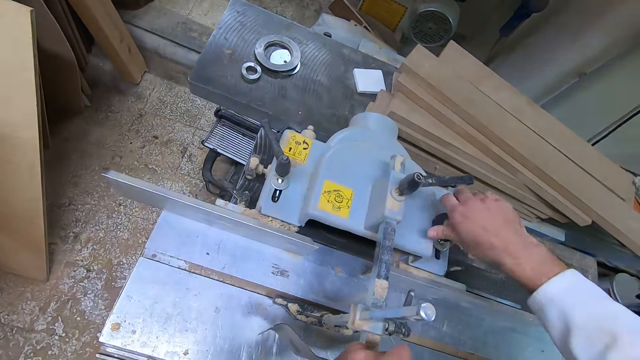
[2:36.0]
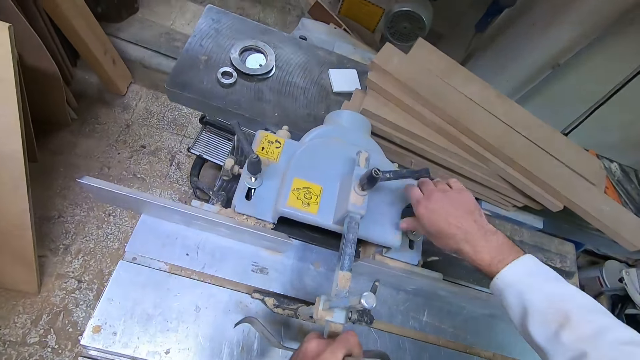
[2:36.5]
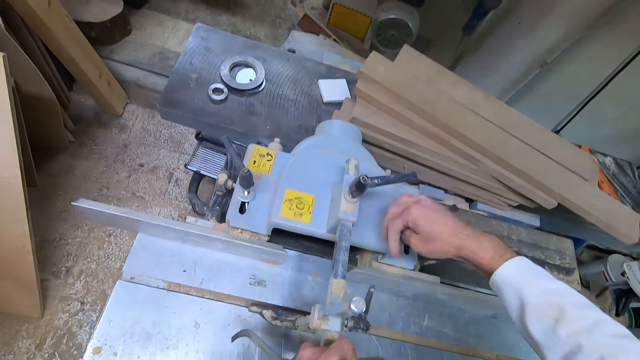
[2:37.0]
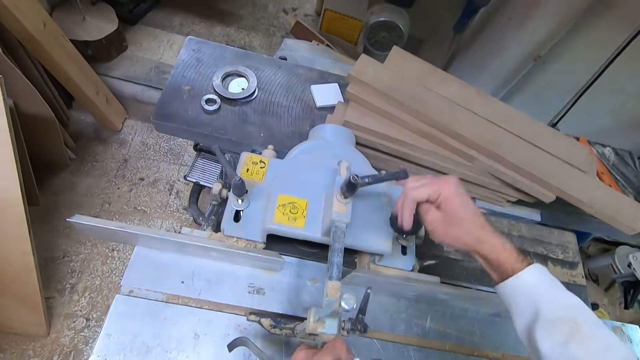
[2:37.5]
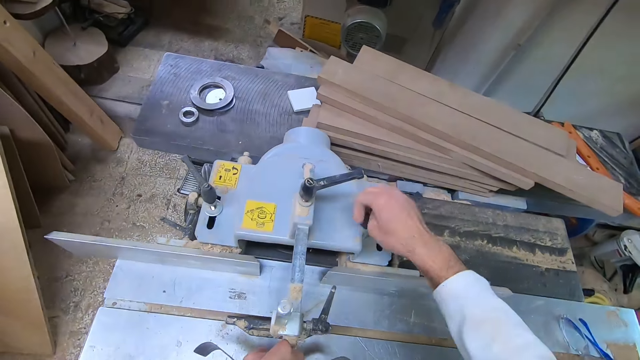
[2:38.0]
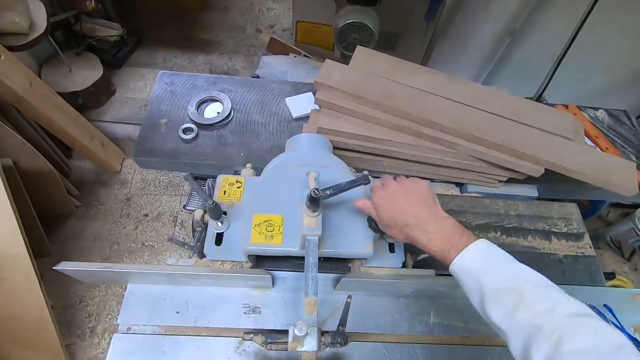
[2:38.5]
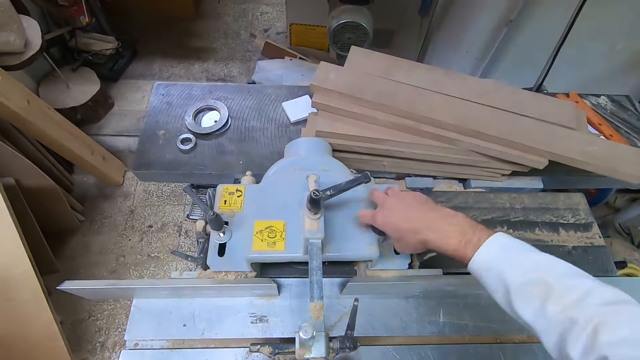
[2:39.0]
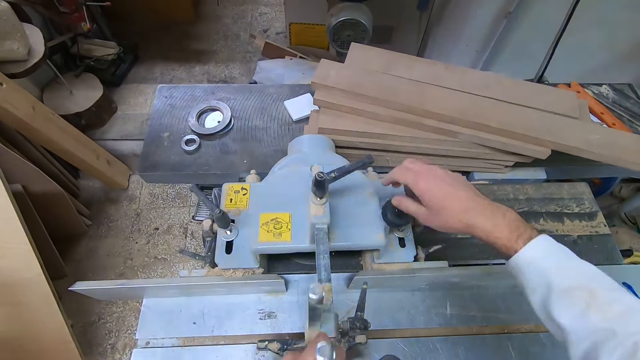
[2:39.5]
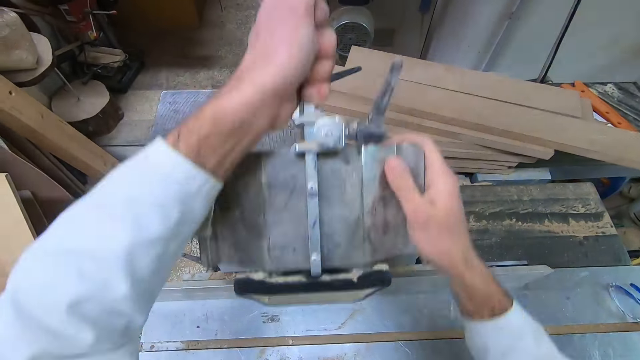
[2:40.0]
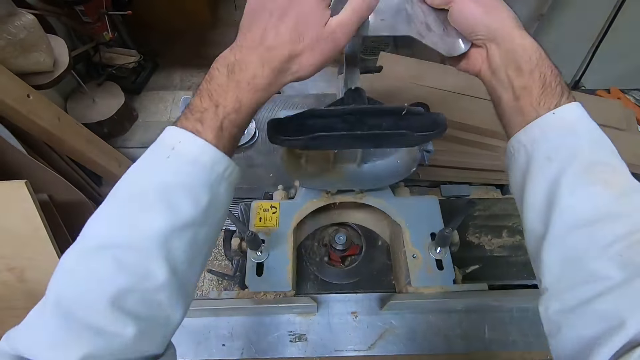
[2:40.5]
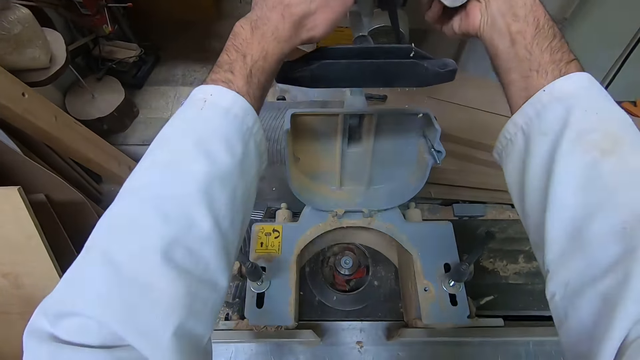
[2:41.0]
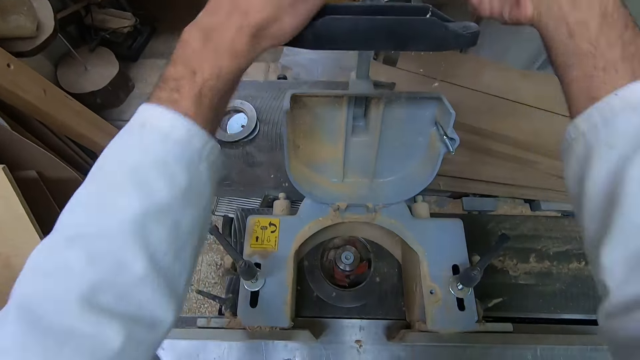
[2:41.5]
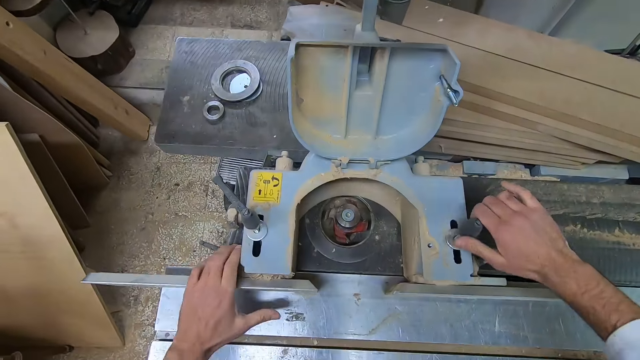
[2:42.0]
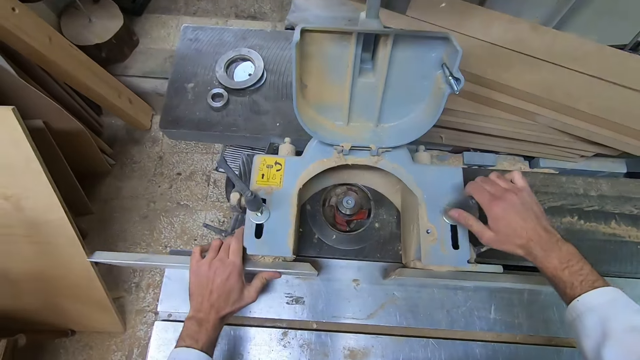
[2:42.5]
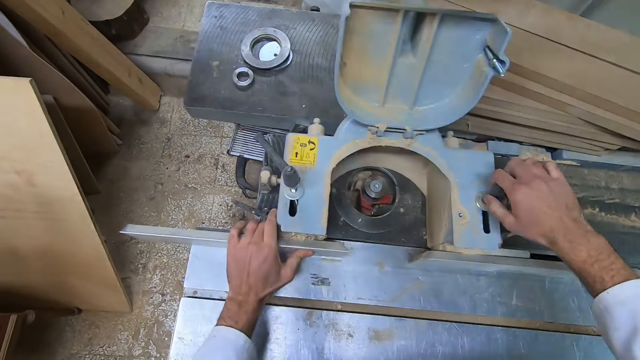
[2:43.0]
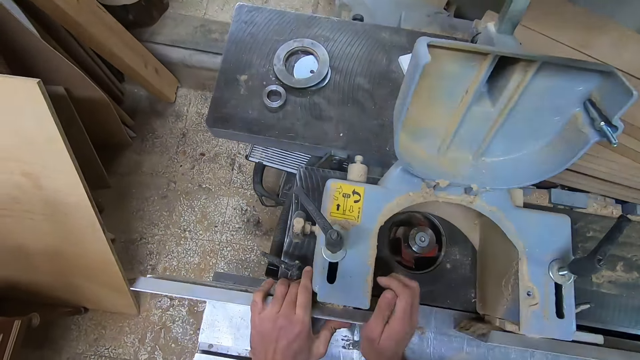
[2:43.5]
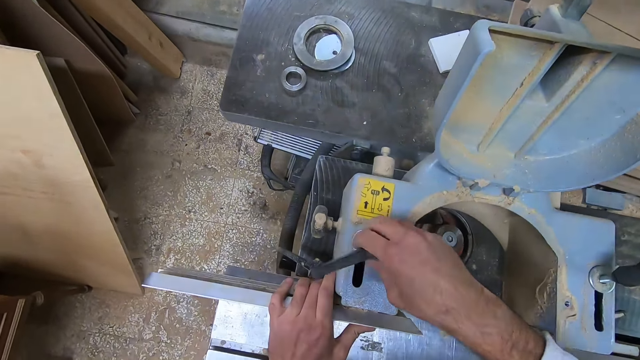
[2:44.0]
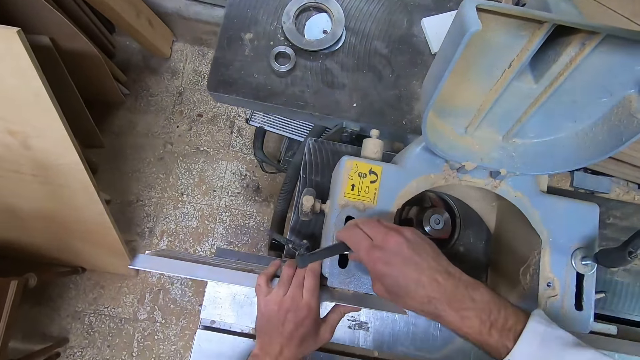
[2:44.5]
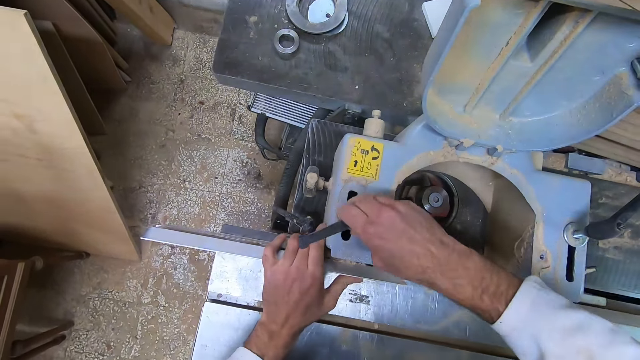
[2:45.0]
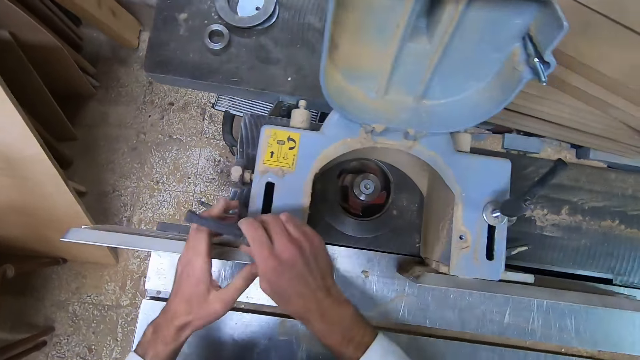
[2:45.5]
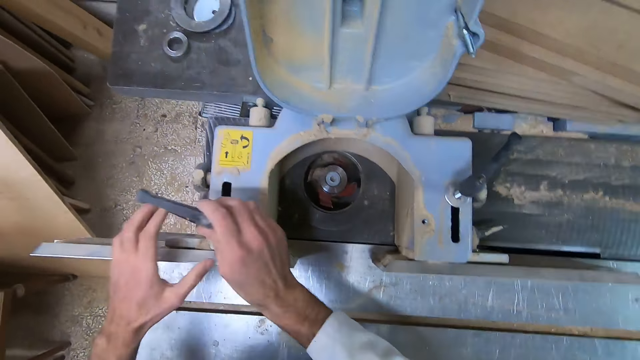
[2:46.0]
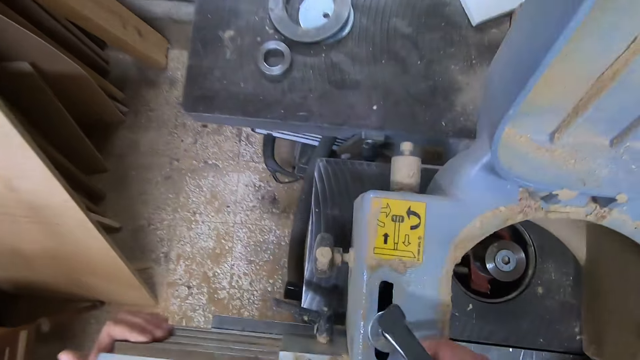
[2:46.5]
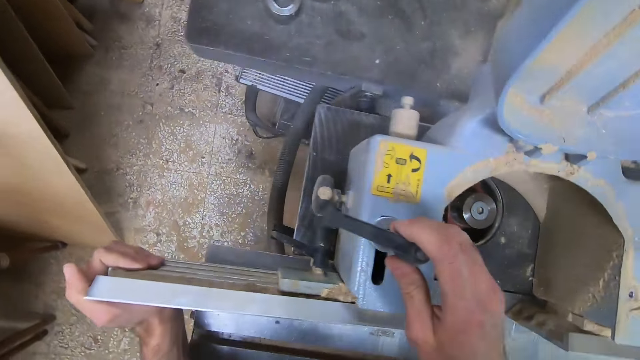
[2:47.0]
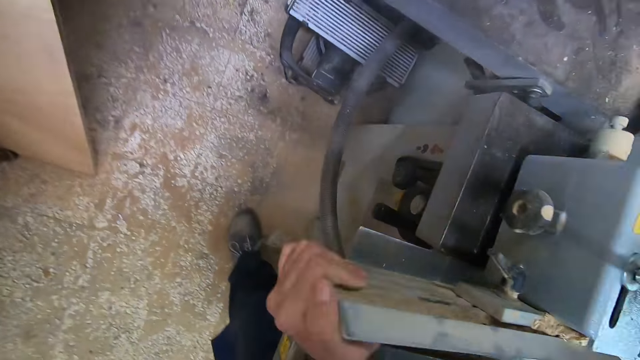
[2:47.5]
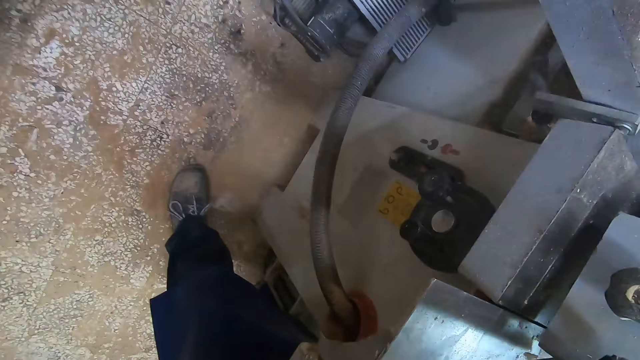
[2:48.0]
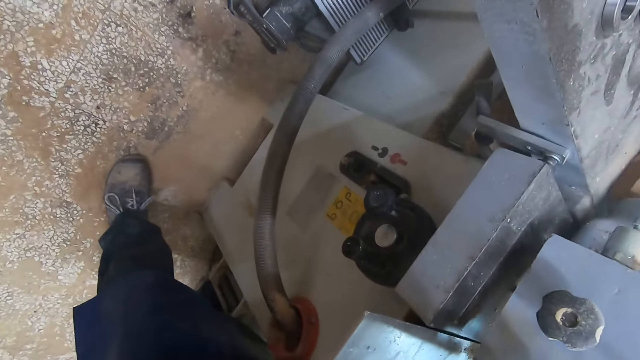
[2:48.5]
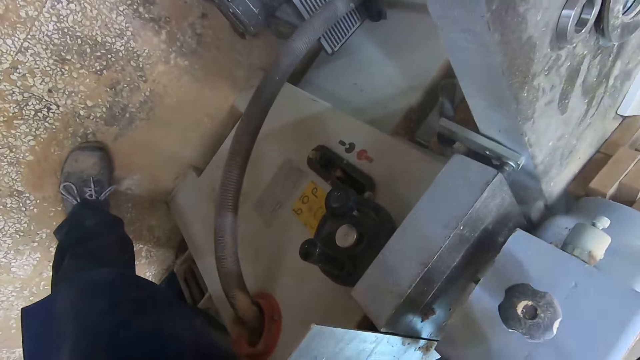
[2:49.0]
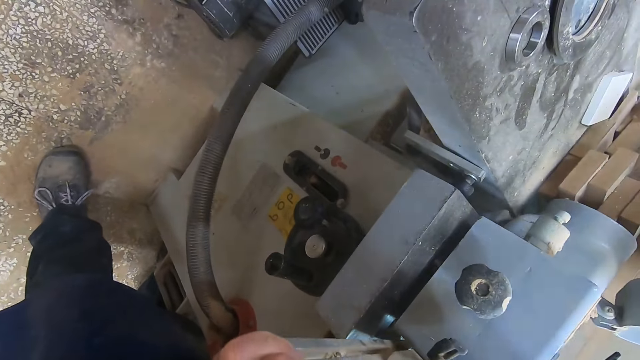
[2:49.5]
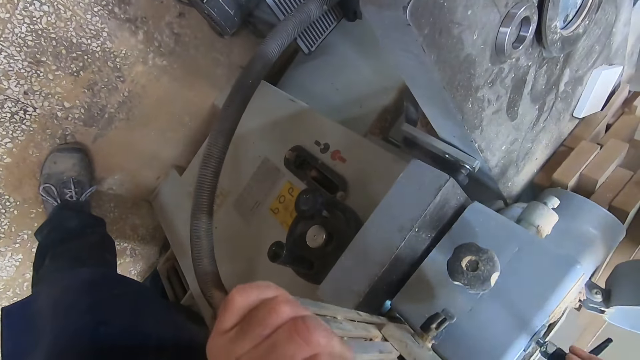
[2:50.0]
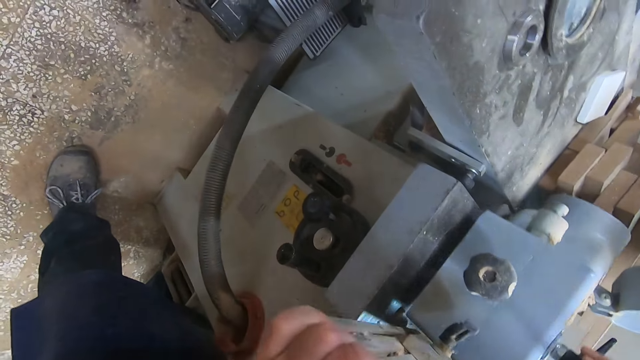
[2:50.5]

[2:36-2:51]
The camera wearer opens up the dust collector. They push the handle. They move parts of the dust collector. They push the handle again. They blow the sawdust. They look down.

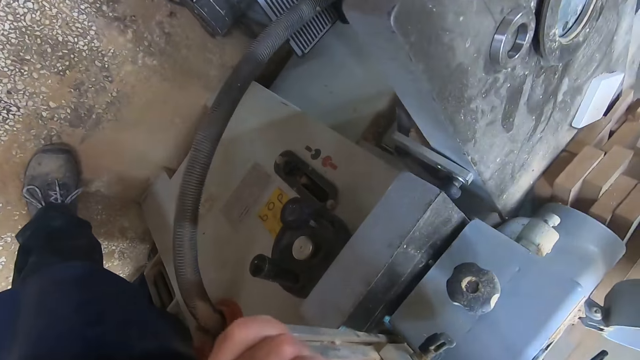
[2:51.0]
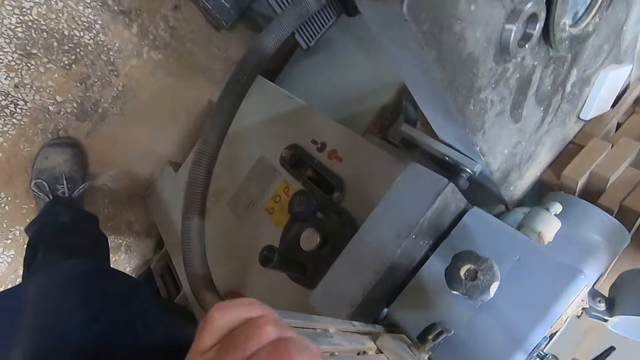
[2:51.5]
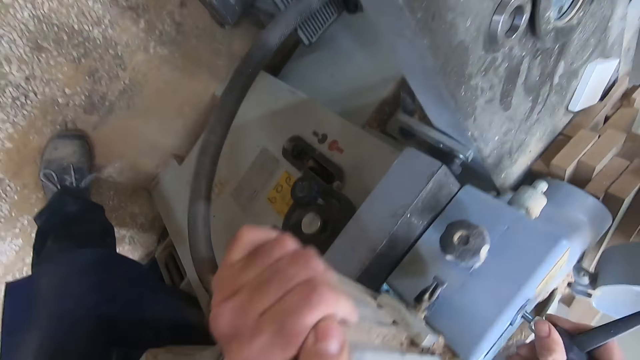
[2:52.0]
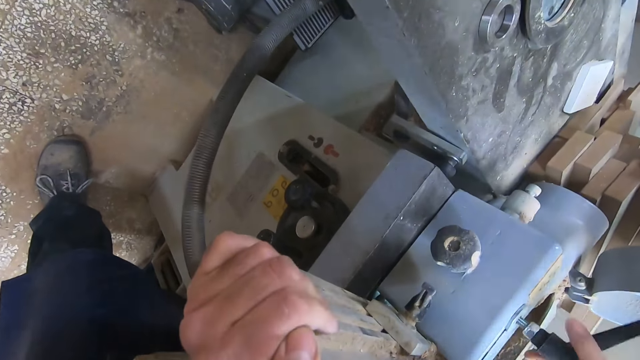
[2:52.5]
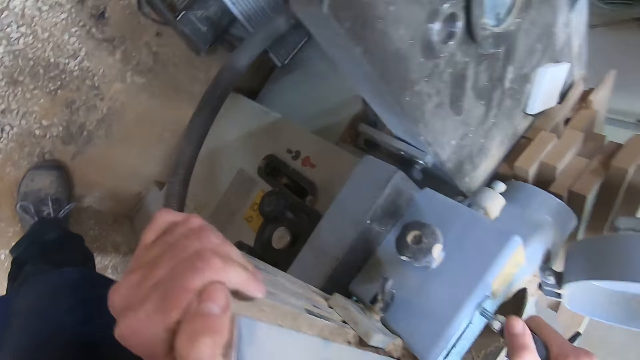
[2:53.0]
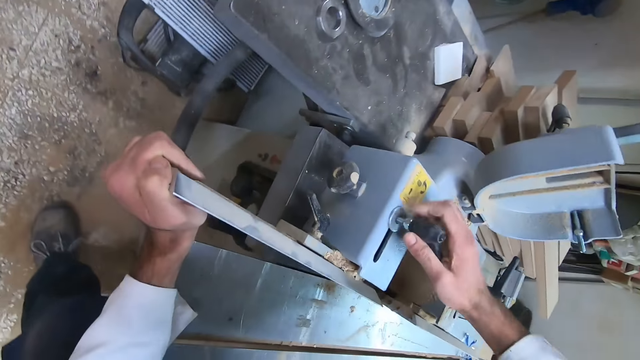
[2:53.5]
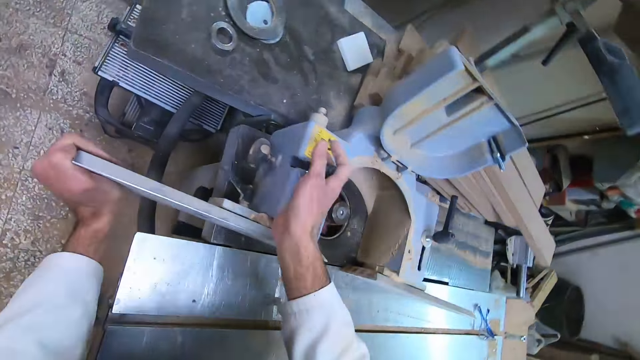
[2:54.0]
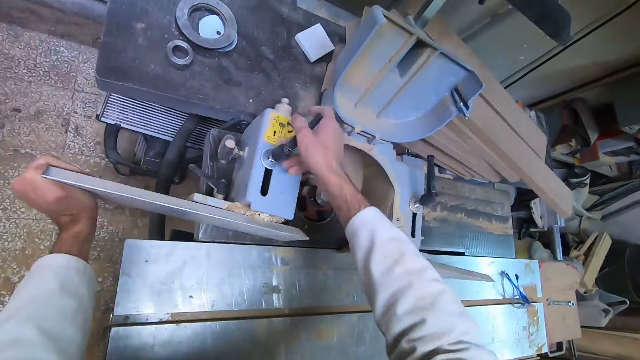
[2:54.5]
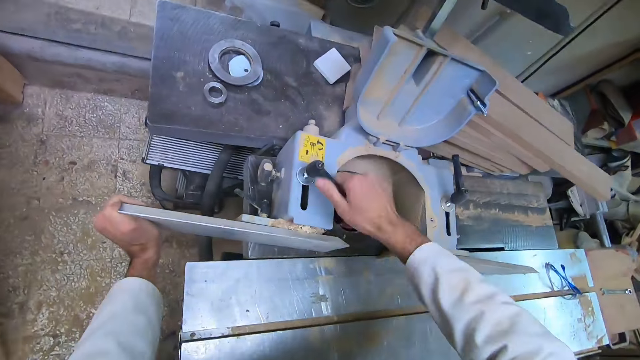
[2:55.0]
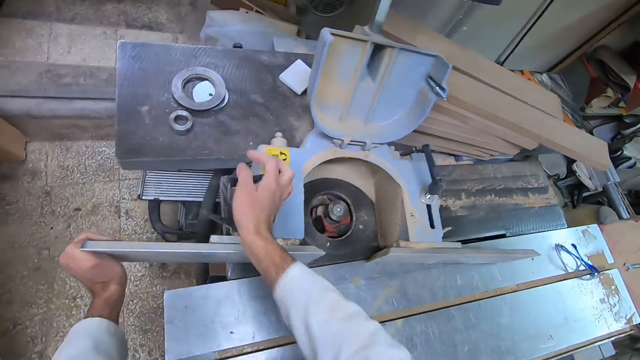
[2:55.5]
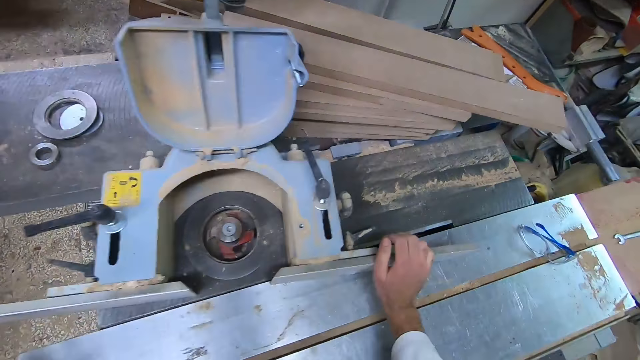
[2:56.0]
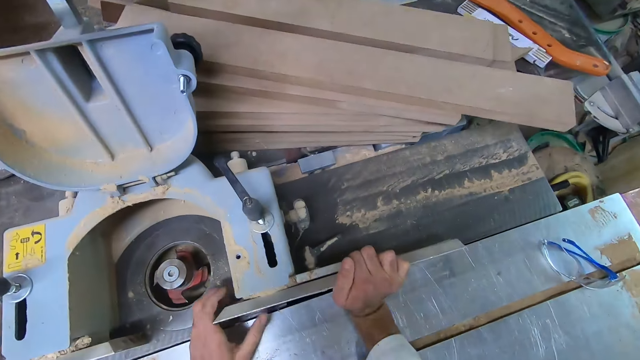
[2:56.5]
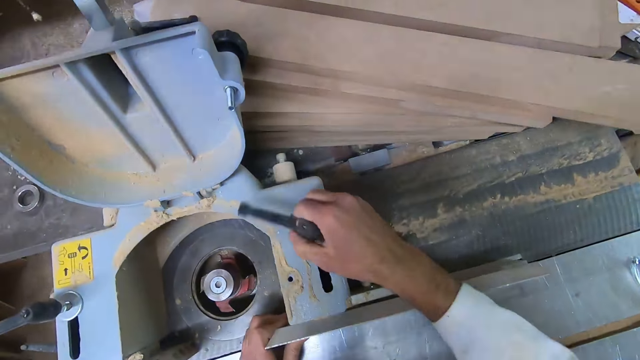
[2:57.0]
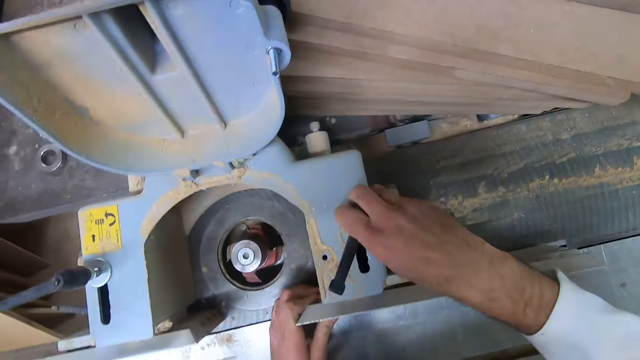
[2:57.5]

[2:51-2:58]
The camera wearer tightens the handle of the dust collector. They push something. They adjust the dust collector of the table saw. They tighten the handles of the dust collector.
